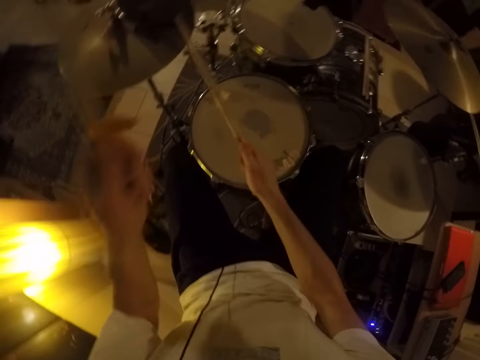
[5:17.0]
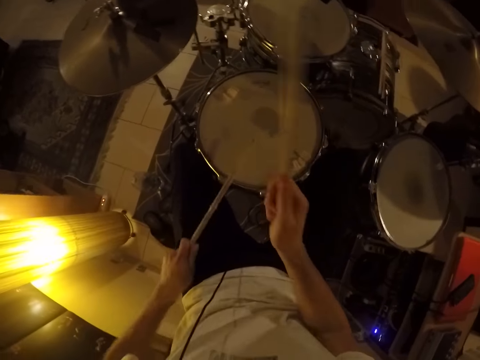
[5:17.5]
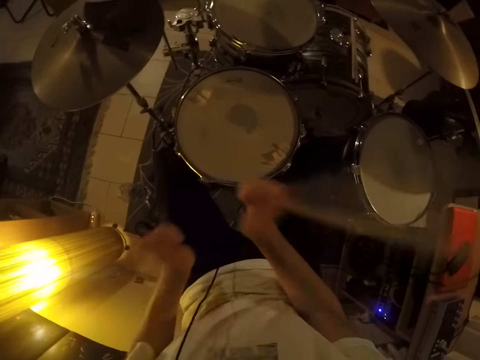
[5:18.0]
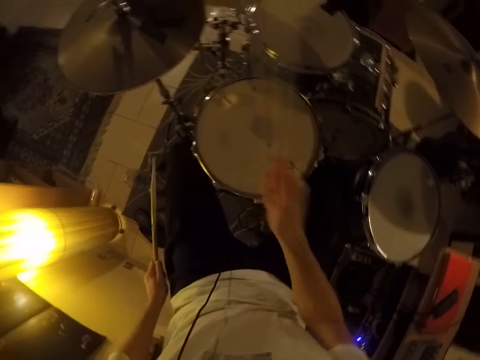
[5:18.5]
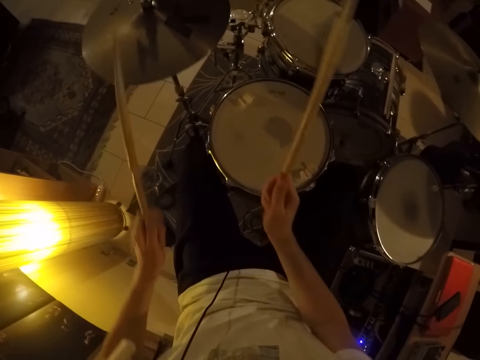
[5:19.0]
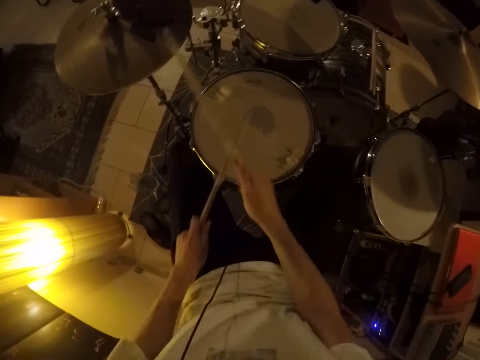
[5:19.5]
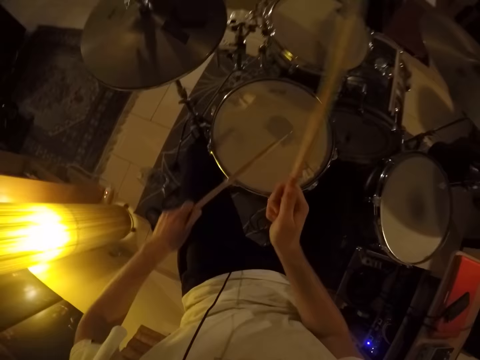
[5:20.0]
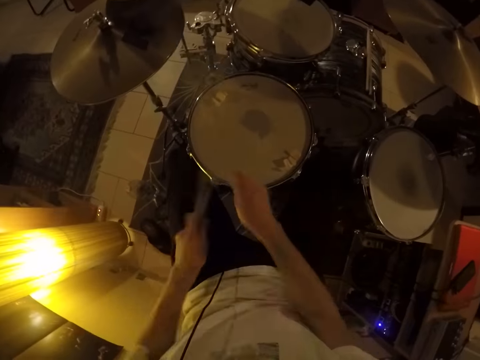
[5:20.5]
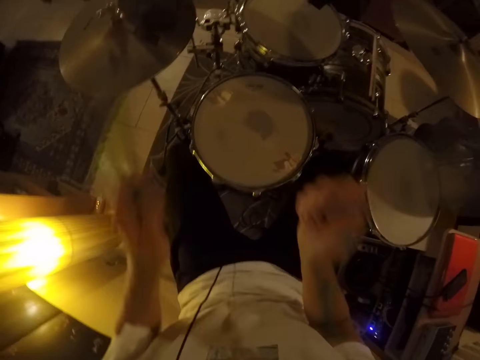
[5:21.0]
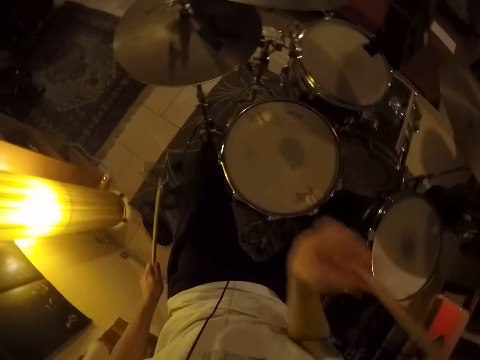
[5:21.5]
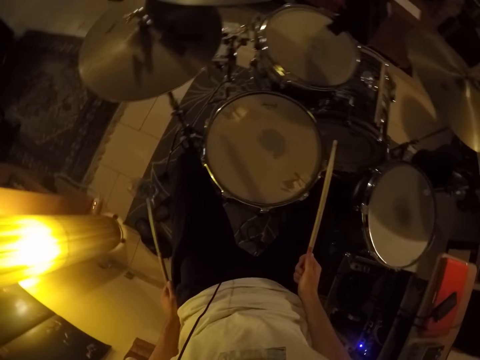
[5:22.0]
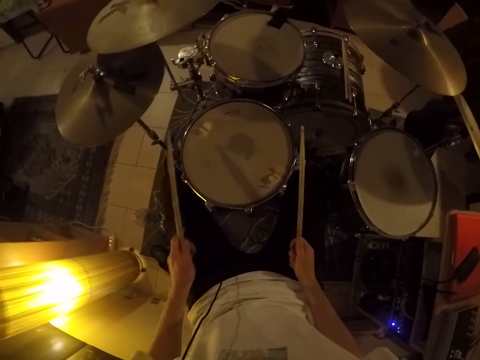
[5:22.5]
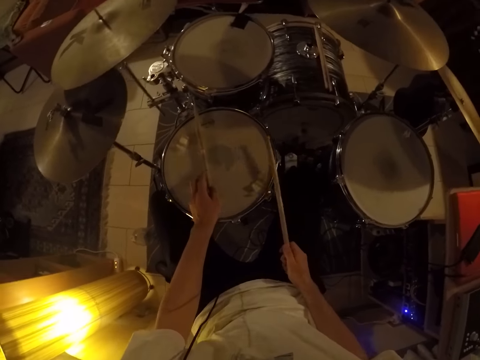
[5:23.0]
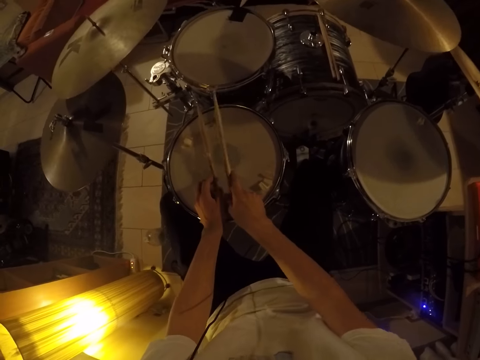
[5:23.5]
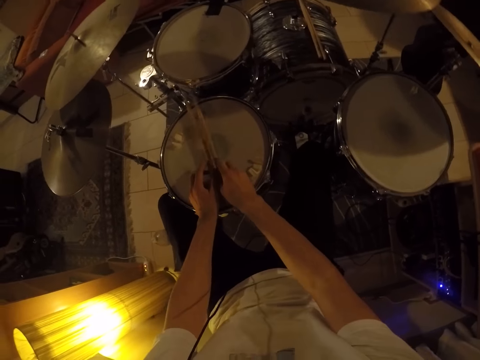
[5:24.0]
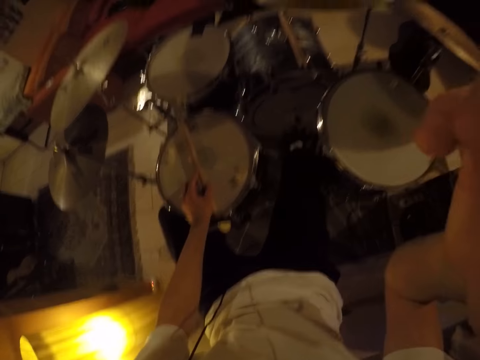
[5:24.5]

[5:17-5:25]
The camera wearer hits a drum with sticks. He hits a plate with a stick. He hits the drum with the sticks. He hits the plate with the stick. He hits the drum with the sticks. He hits the plate with the stick. He drops the drumstick on the drum with his left hand. He drops the drumstick on the drum with his right hand. He does something with a hand.
